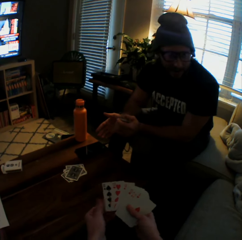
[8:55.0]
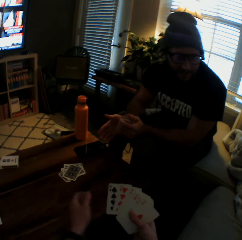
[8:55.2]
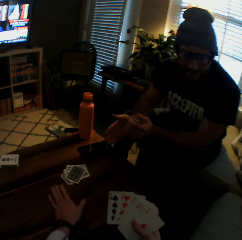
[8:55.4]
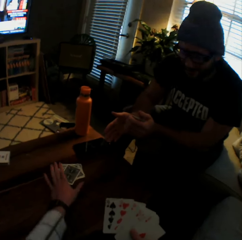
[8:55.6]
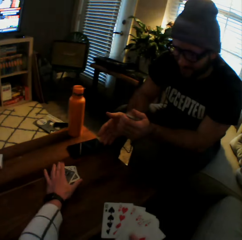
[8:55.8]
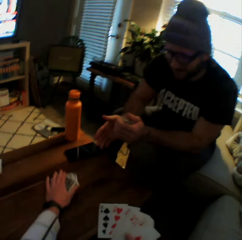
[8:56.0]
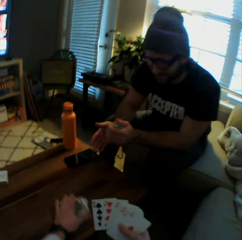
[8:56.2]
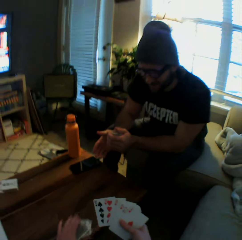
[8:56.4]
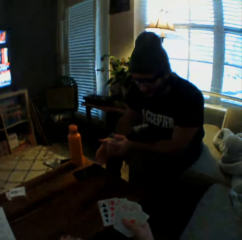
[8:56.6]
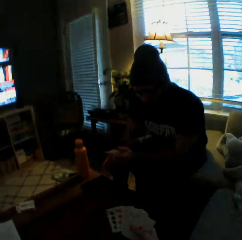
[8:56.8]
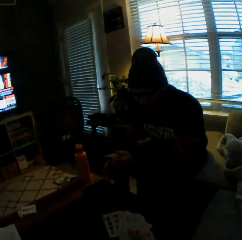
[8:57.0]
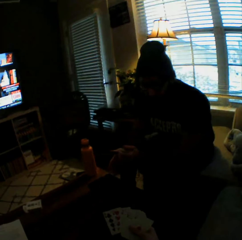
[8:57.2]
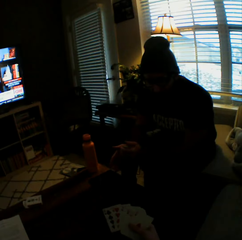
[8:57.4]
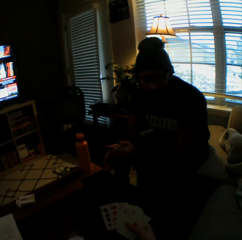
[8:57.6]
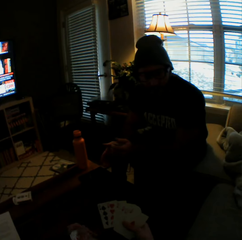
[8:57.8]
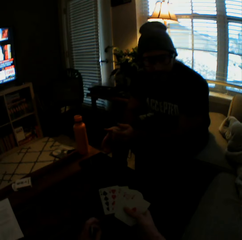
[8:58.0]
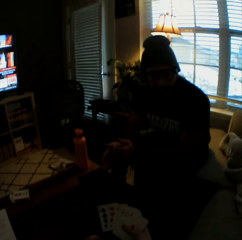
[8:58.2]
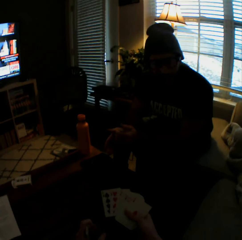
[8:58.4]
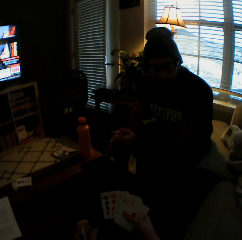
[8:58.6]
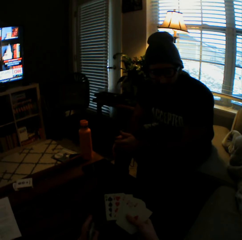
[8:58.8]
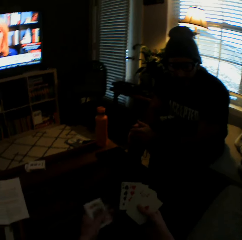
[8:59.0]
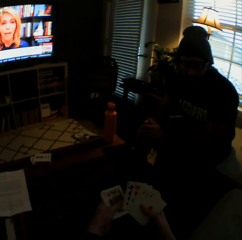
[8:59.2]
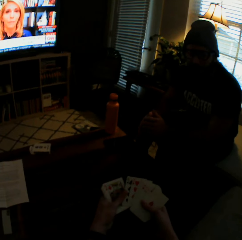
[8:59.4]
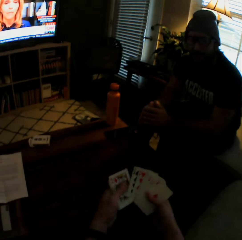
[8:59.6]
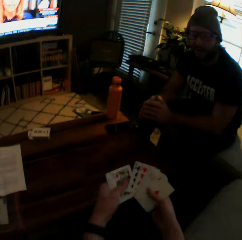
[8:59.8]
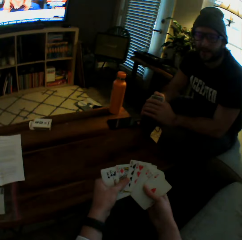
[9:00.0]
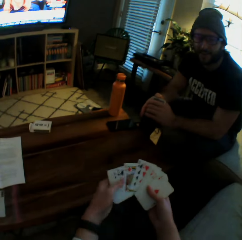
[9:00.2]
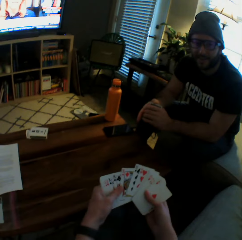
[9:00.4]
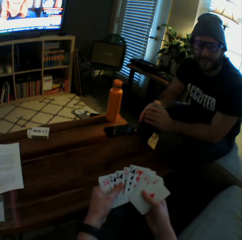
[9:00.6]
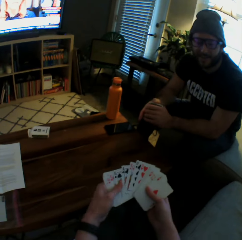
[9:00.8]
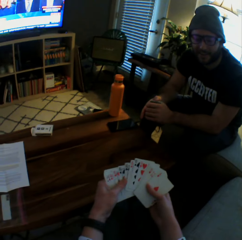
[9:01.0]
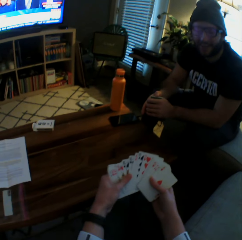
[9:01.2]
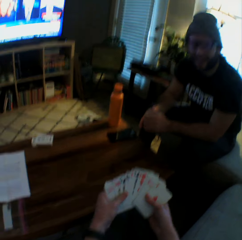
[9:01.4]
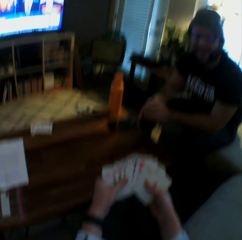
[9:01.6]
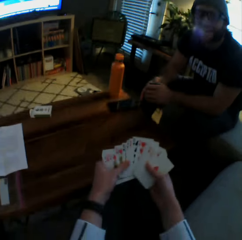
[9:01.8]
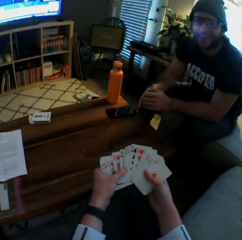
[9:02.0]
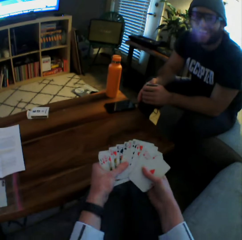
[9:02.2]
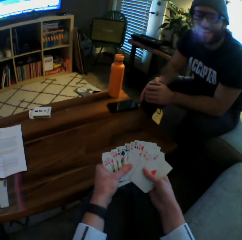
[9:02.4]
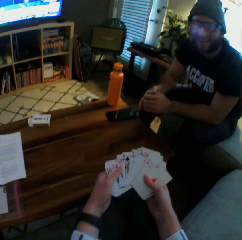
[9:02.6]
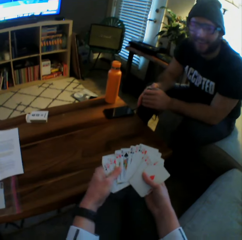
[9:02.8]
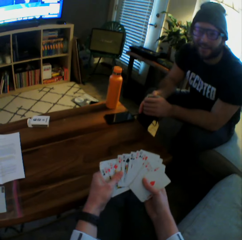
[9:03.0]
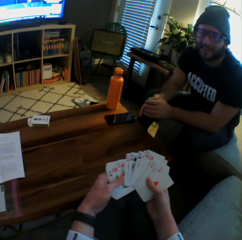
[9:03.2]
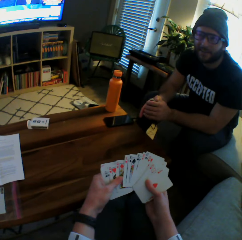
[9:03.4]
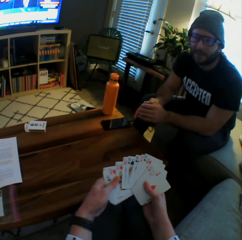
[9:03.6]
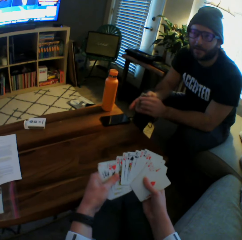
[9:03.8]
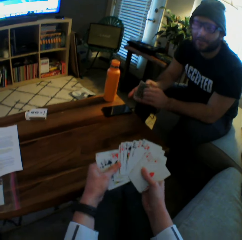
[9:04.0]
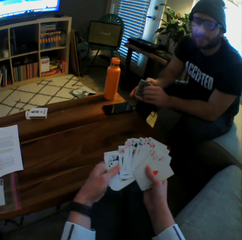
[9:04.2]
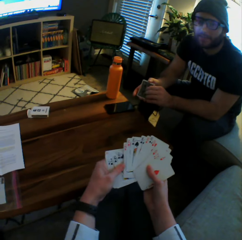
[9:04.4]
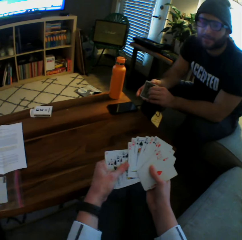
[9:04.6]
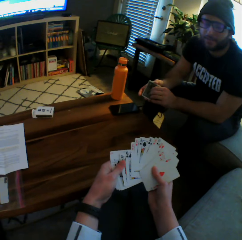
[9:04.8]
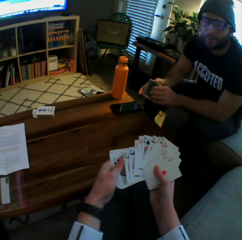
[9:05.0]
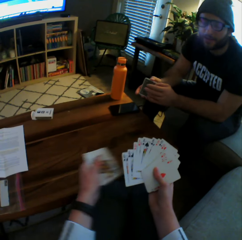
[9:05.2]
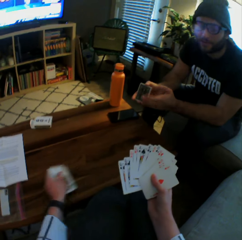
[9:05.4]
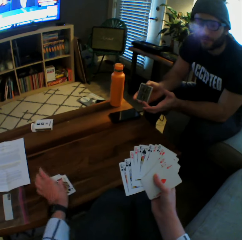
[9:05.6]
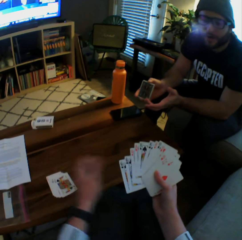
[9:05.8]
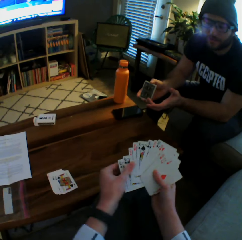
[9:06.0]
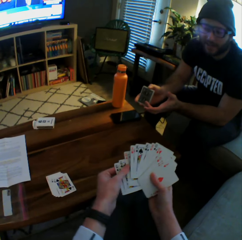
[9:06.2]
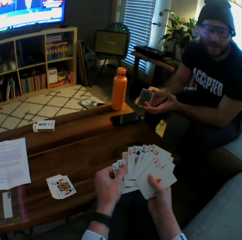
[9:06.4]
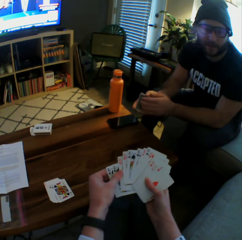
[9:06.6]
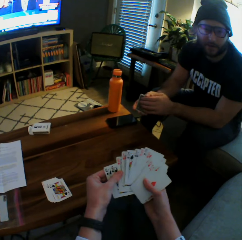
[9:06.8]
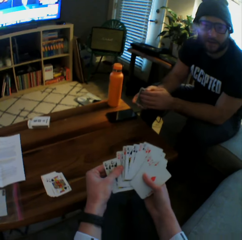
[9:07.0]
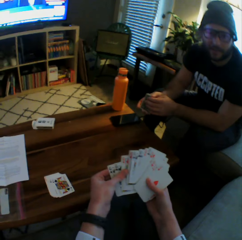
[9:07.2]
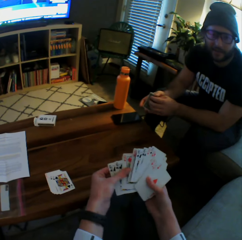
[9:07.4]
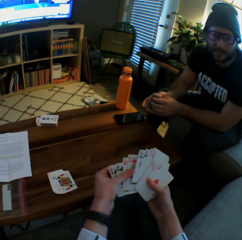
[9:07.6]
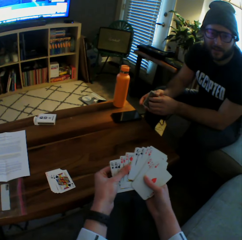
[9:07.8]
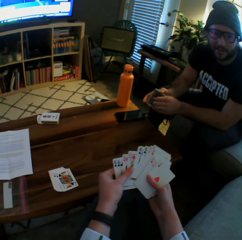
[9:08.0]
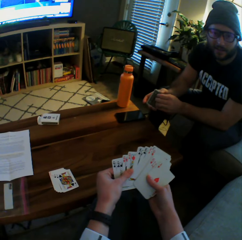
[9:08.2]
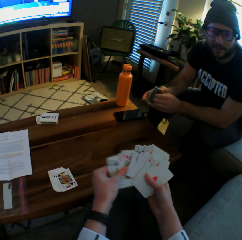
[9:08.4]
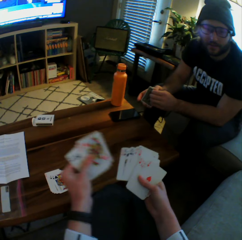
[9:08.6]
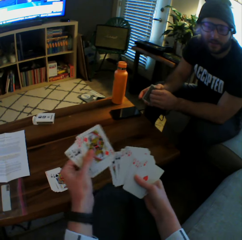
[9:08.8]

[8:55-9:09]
The camera wearer picks up the cards from the table with her left hand. She arranges the cards in her hands. She drops some cards on the table with her left hand.

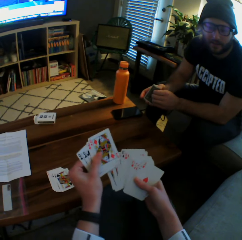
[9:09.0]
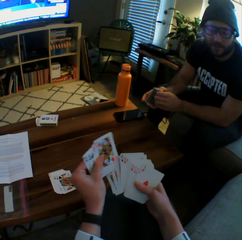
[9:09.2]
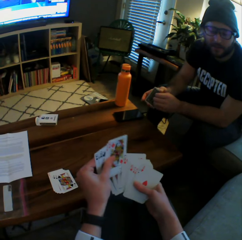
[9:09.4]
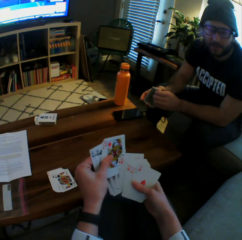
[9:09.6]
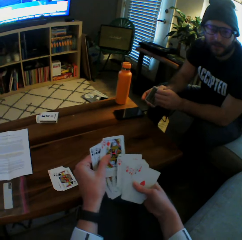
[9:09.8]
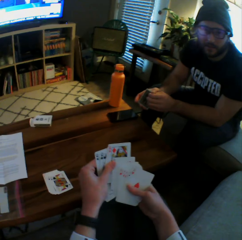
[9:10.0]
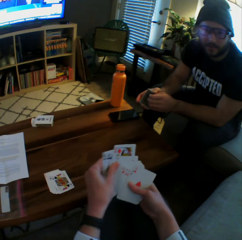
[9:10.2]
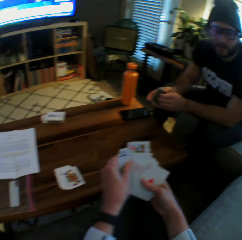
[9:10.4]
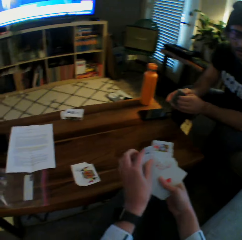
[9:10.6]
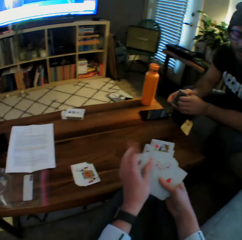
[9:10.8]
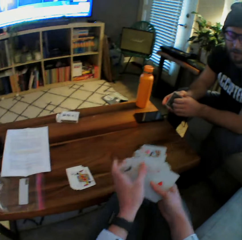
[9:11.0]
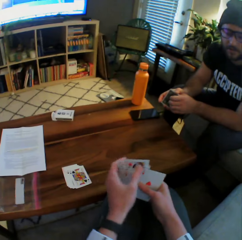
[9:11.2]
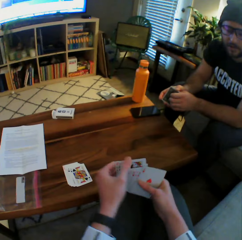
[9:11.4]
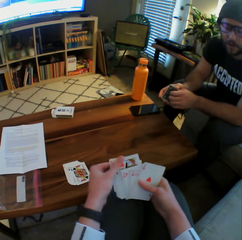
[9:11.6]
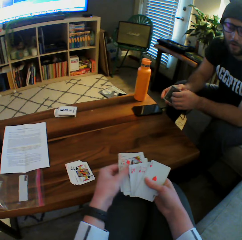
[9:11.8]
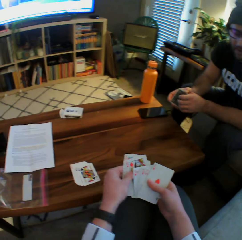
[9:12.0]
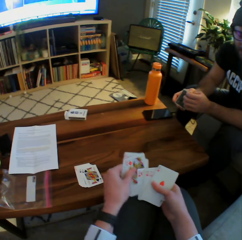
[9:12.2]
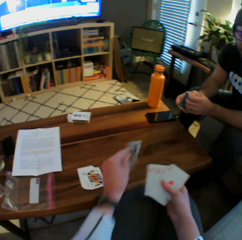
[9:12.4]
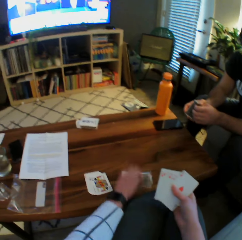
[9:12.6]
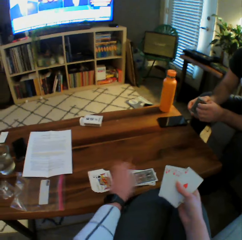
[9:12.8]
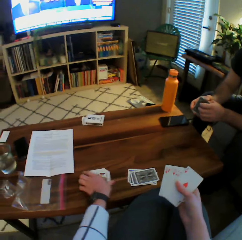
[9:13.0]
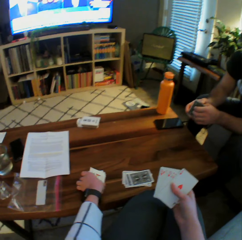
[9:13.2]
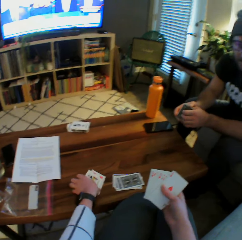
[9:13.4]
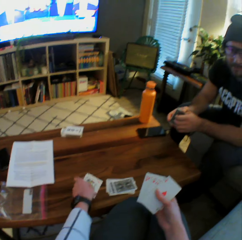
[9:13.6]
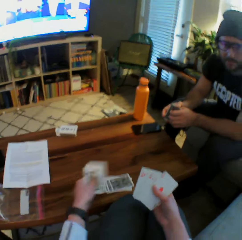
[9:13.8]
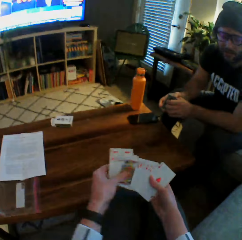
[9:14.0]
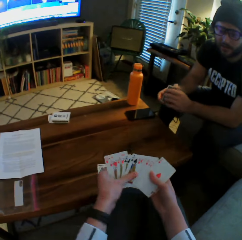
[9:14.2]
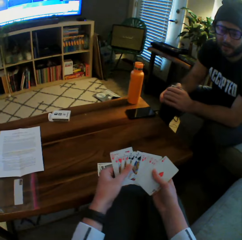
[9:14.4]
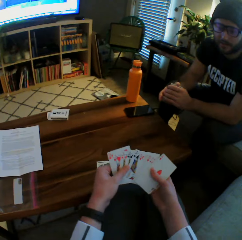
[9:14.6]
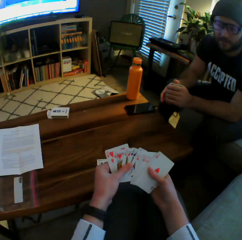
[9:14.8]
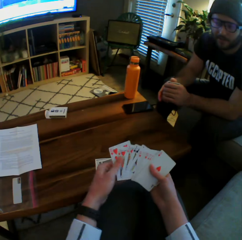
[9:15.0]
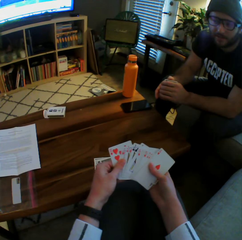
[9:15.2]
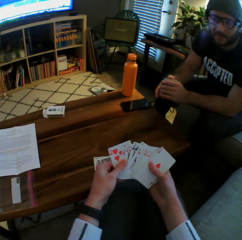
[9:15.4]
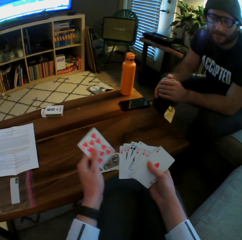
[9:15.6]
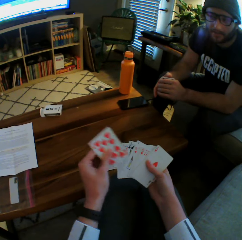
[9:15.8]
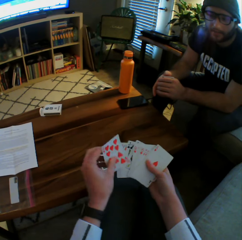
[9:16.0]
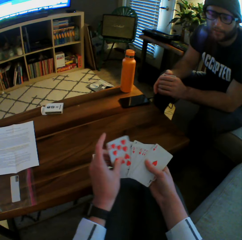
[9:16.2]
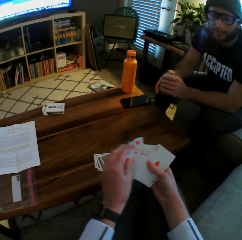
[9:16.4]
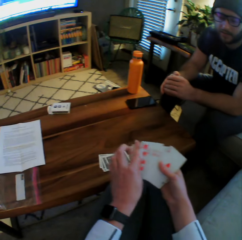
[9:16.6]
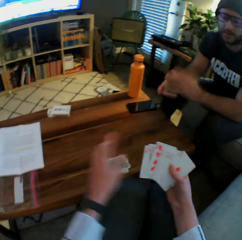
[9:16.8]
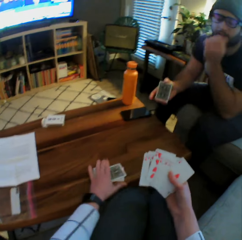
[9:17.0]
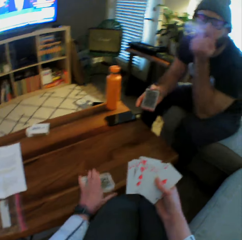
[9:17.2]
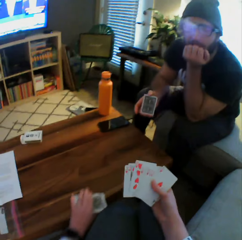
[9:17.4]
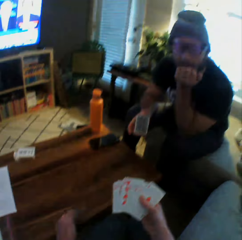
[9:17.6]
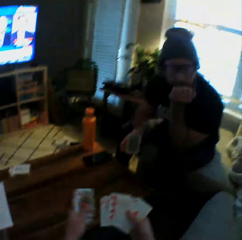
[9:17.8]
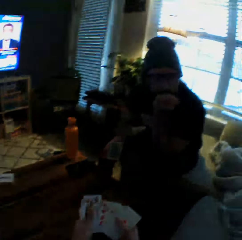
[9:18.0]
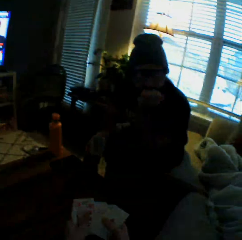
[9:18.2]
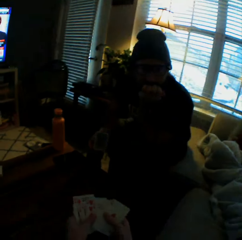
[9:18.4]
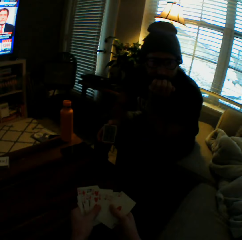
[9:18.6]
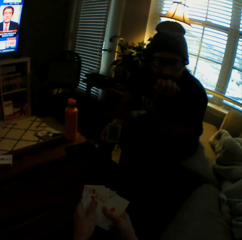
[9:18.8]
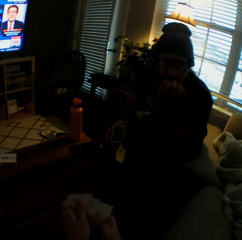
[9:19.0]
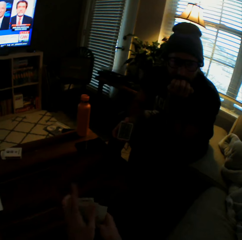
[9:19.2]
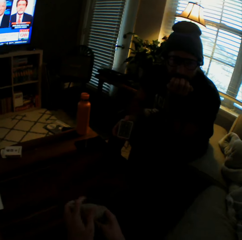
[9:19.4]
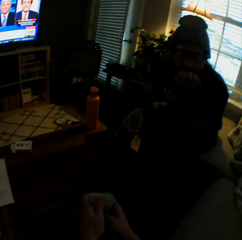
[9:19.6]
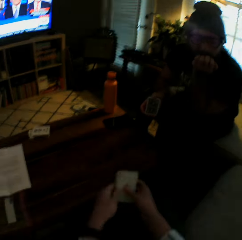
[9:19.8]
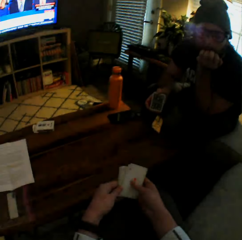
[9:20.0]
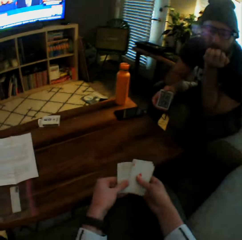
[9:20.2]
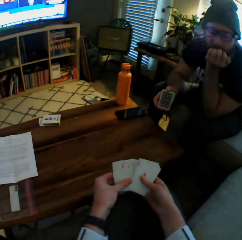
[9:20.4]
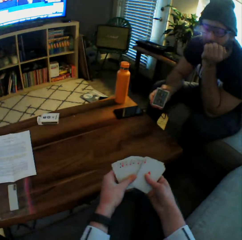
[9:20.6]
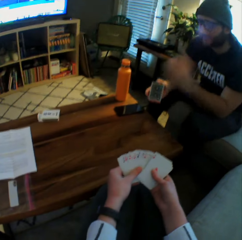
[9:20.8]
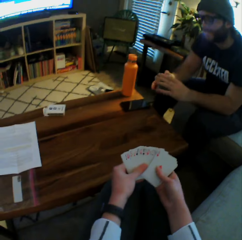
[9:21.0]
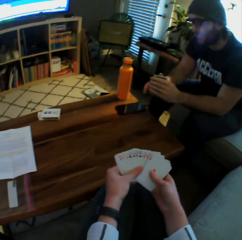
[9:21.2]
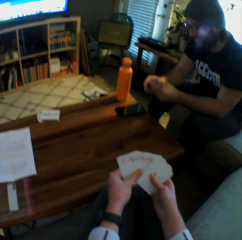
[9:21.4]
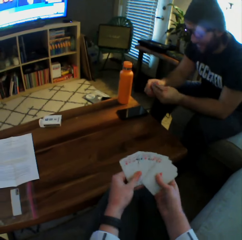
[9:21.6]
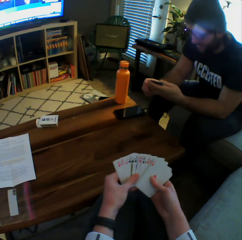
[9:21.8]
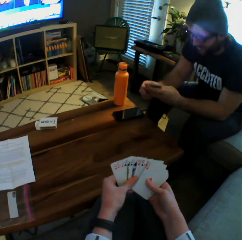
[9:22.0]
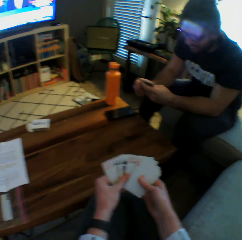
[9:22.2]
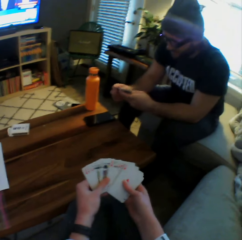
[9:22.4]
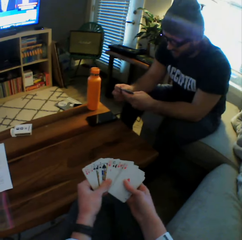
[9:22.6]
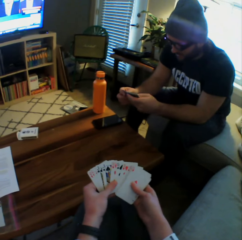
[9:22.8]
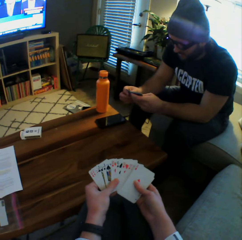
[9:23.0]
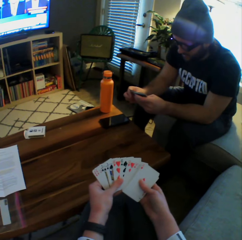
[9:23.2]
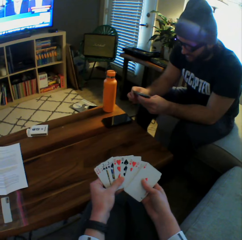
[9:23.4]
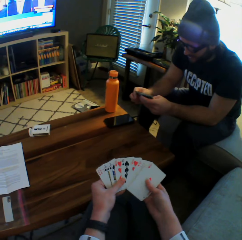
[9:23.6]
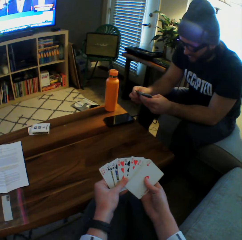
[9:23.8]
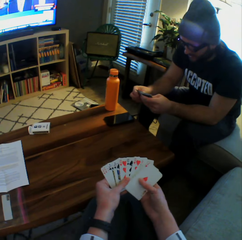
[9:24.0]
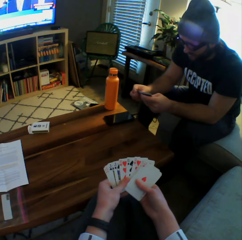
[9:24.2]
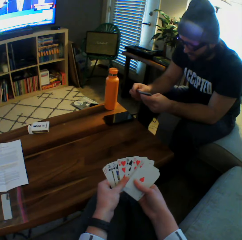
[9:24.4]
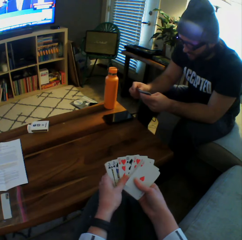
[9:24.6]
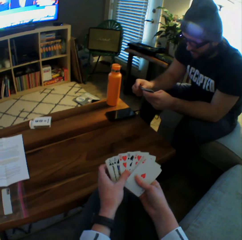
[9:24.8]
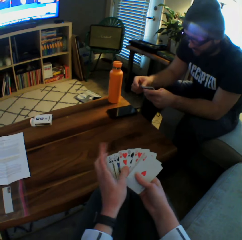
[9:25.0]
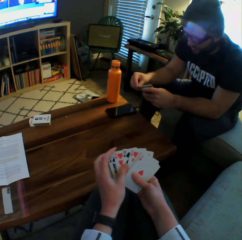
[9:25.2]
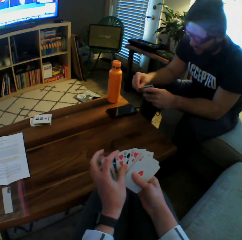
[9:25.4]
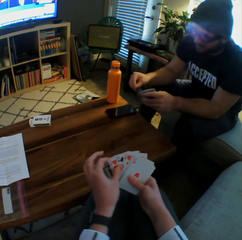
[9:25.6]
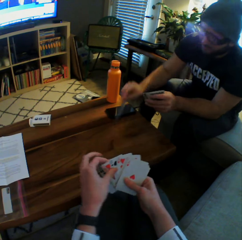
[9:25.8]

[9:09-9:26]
The camera wearer arranges the cards in her hands. She drops some cards on the table with her left hand. She picks up the first set of cards from the table with her left hand. She arranges the cards with both hands. She picks up the second set of cards from the table with her left hand. She arranges the cards with both hands. A man arranges the cards in his hands. The camera wearer interacts with the man.
